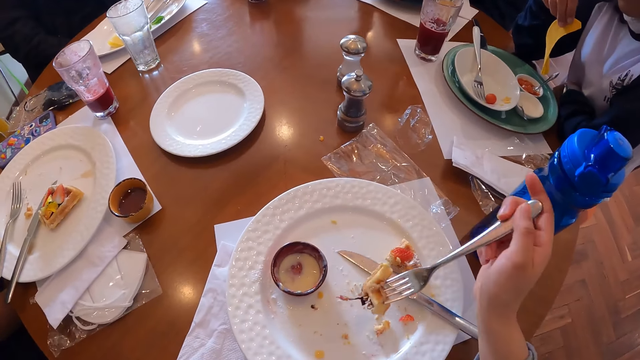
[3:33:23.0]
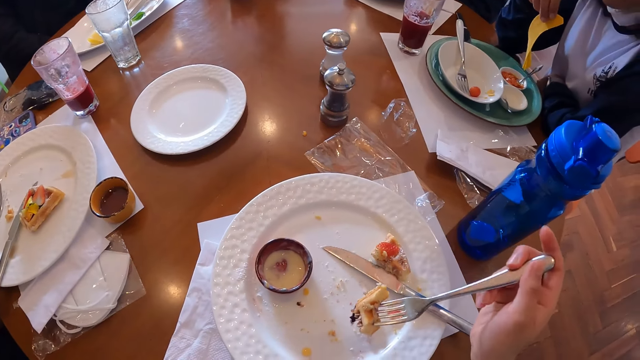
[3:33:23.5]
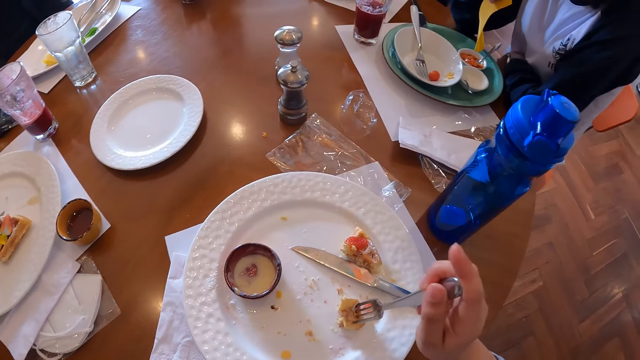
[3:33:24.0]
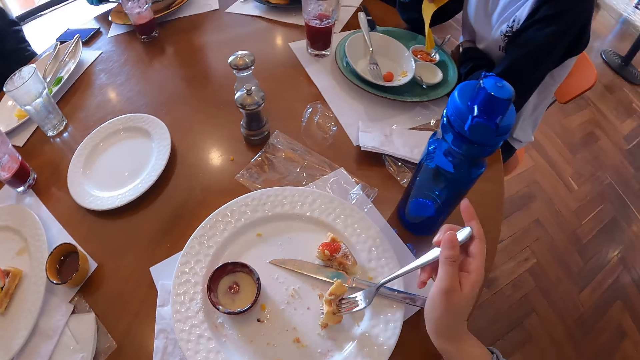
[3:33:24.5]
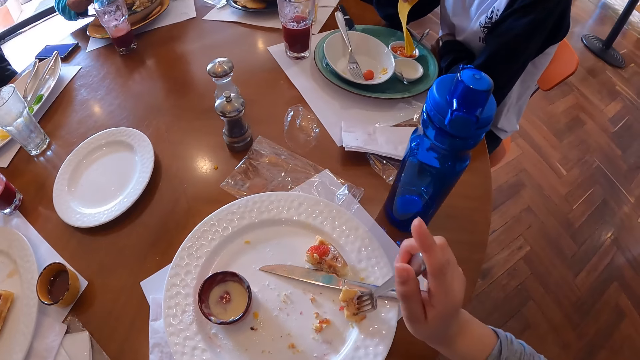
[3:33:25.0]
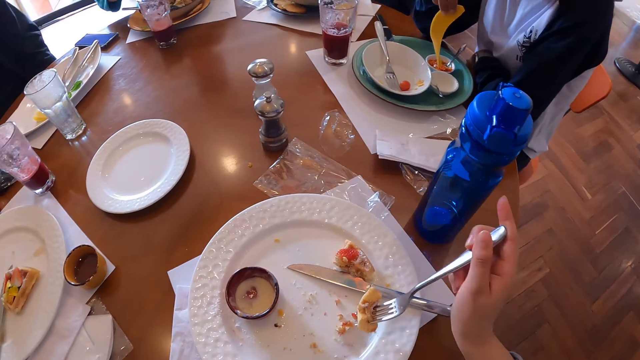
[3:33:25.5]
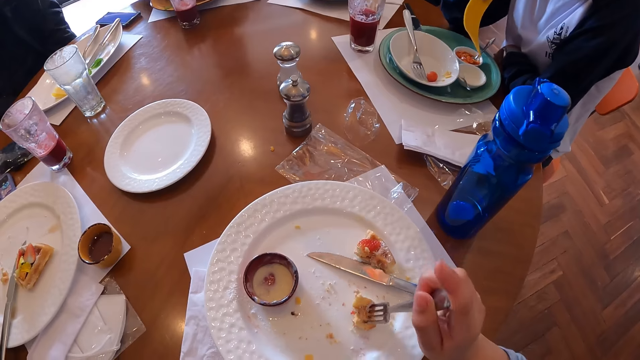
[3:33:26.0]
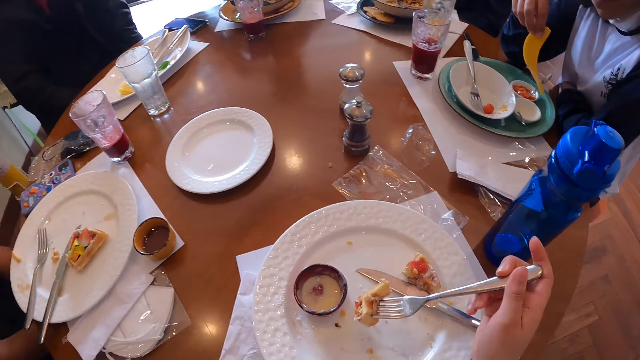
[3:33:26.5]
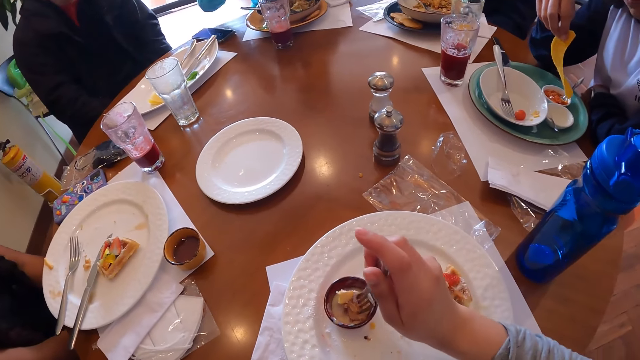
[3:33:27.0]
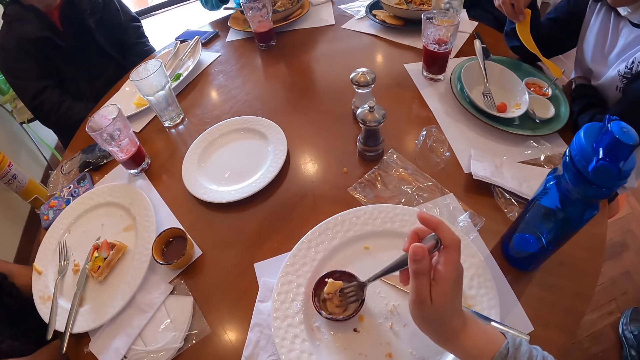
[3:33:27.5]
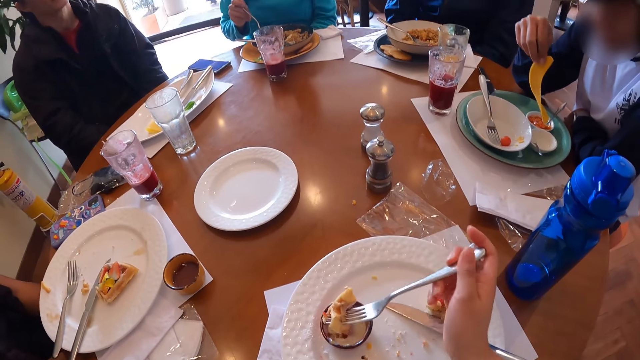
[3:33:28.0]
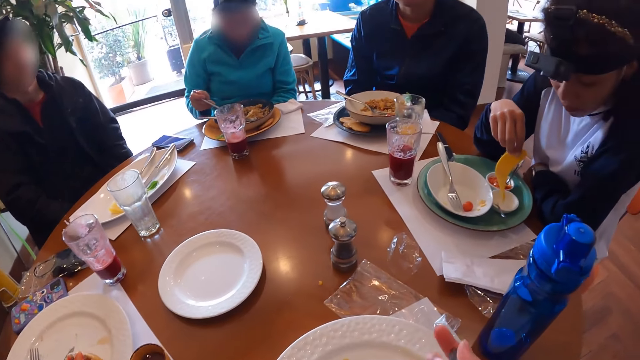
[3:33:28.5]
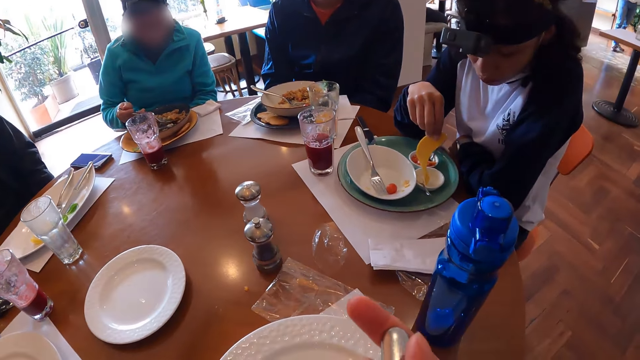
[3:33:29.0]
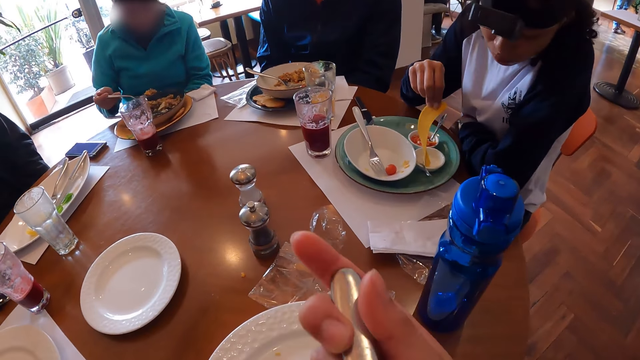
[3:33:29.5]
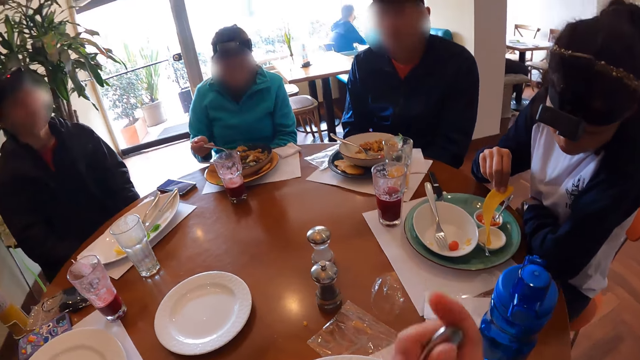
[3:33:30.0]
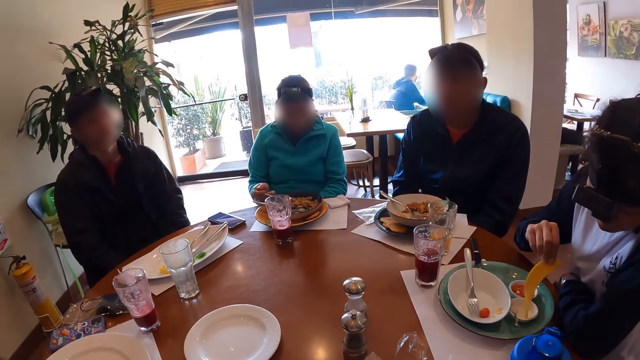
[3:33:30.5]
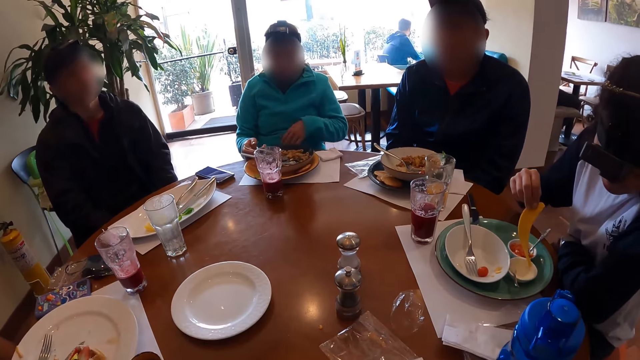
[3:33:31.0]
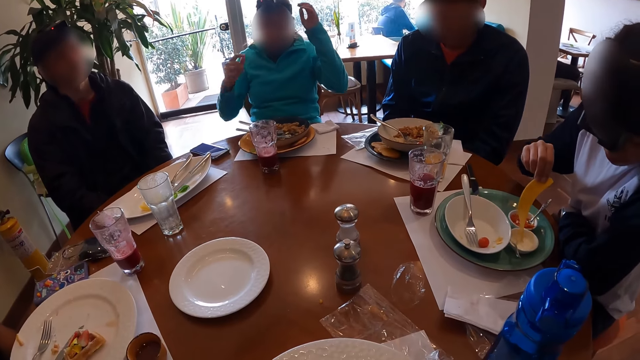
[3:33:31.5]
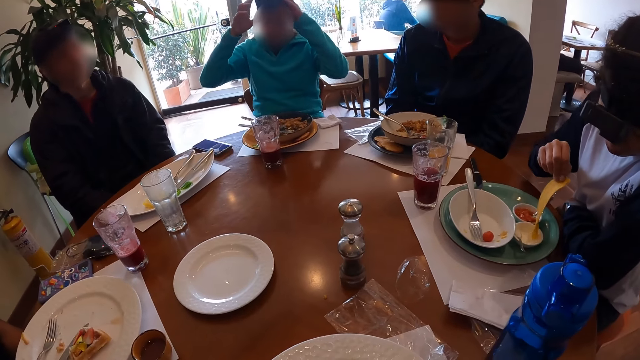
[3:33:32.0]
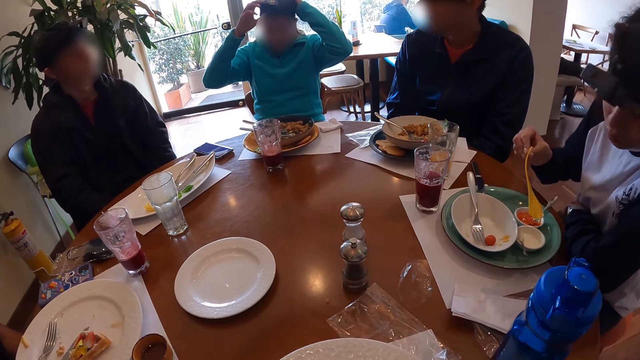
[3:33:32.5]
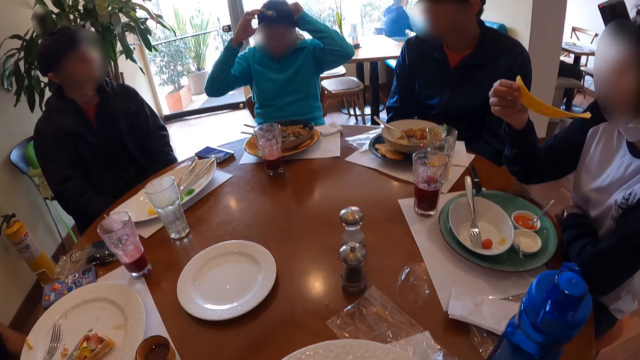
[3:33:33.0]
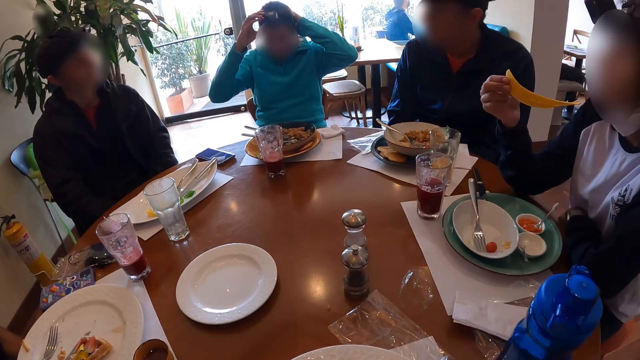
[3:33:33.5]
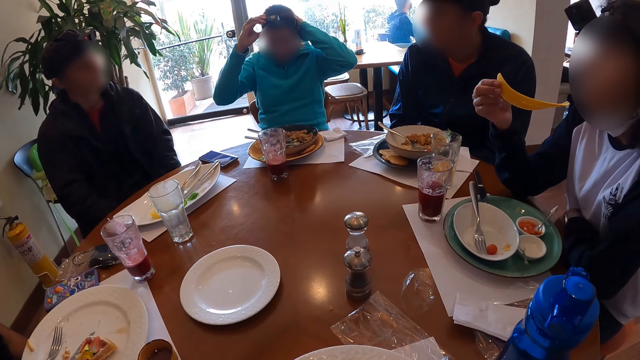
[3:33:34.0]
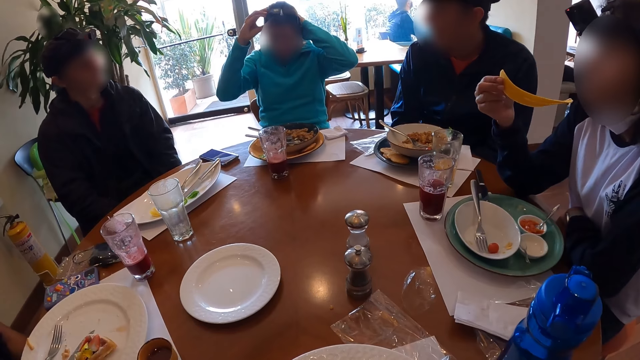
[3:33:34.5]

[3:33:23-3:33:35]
The camera wearer picks some waffles from the plate on the table with the fork in her right hand. She dips the waffles on the fork in the dipping sauce in the mug with her right hand. A woman picks some dipping sauce with the slice of chips in her right hand. The camera wearer eats the waffles from the fork in her right hand. Another woman picks some porridge with the fork in her right hand, places the fork on the plate on the table with her right hand and adjusts a camera on her head with both hands.

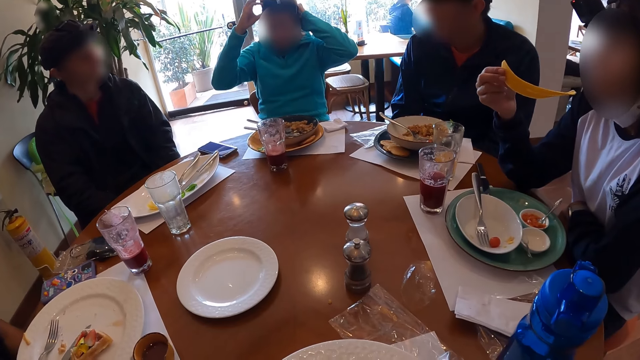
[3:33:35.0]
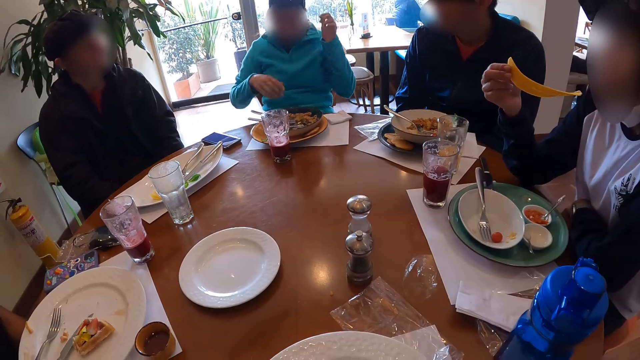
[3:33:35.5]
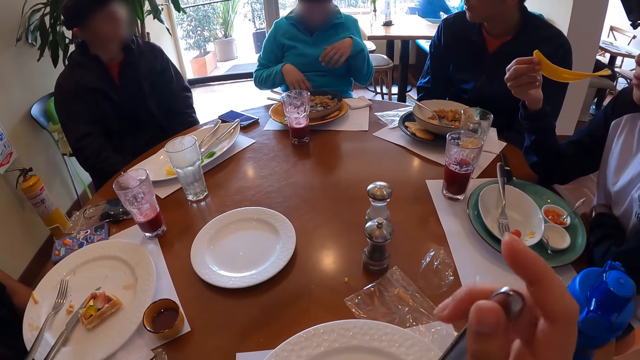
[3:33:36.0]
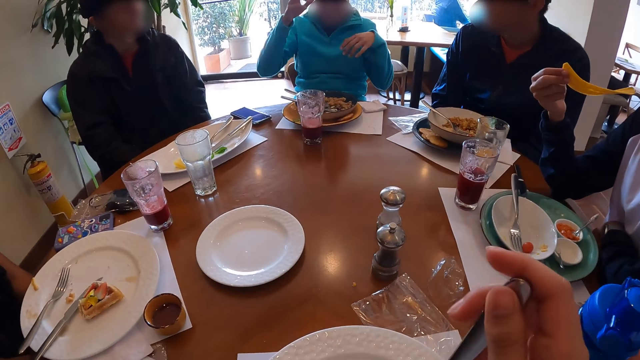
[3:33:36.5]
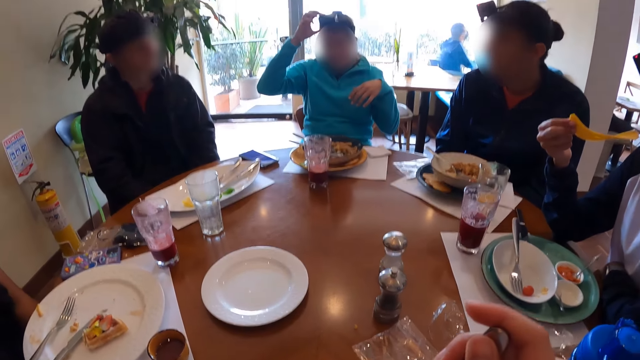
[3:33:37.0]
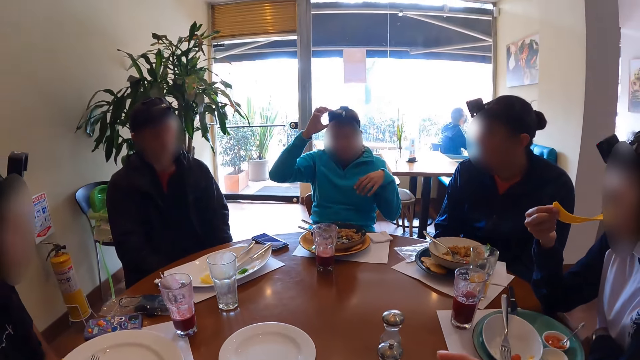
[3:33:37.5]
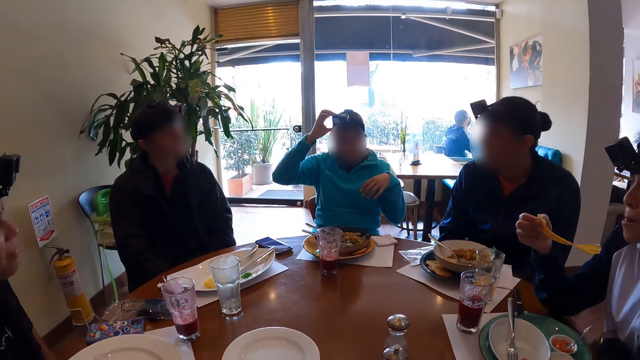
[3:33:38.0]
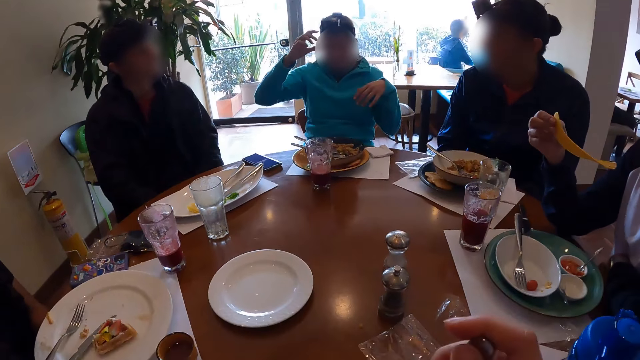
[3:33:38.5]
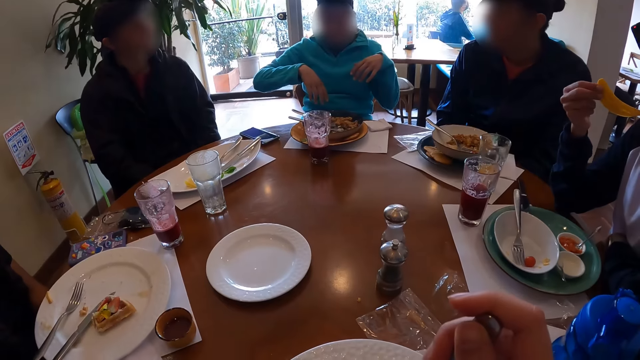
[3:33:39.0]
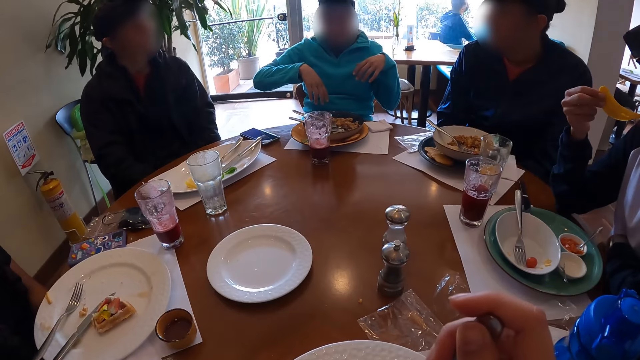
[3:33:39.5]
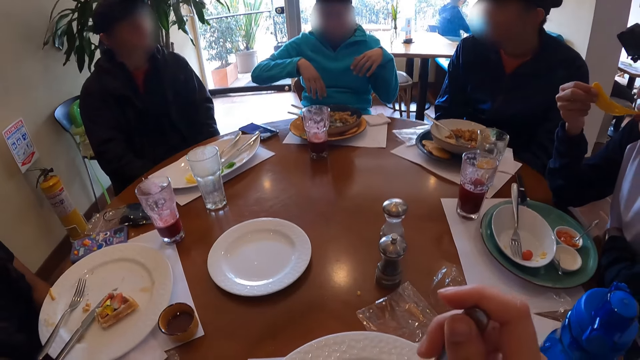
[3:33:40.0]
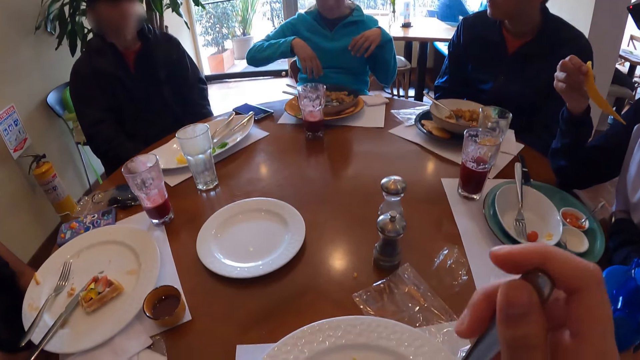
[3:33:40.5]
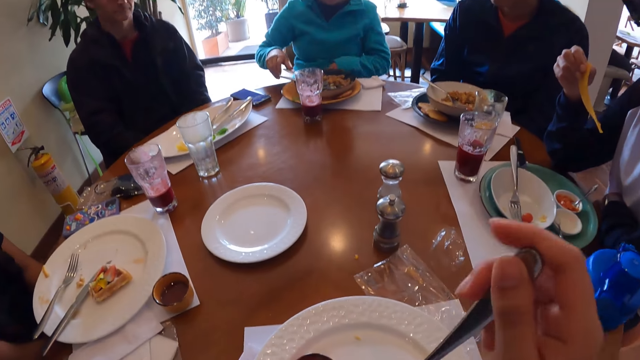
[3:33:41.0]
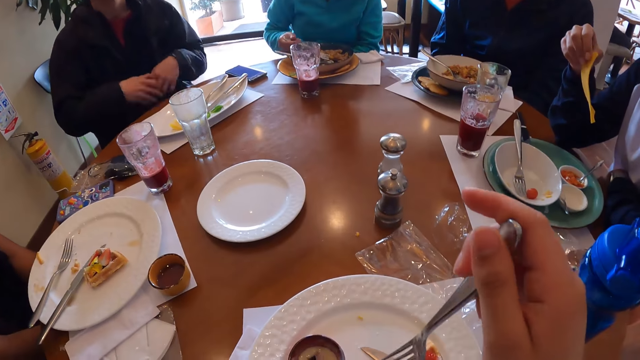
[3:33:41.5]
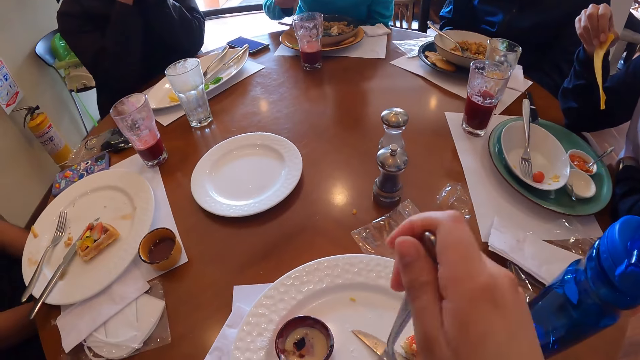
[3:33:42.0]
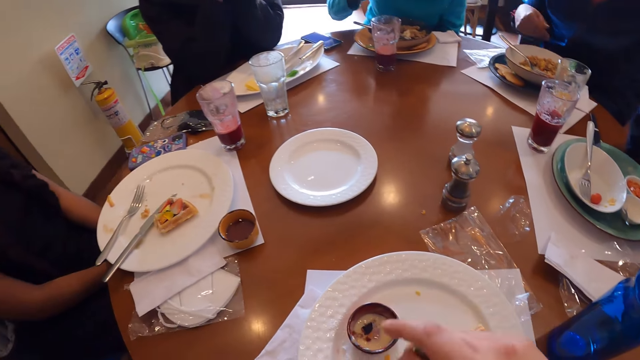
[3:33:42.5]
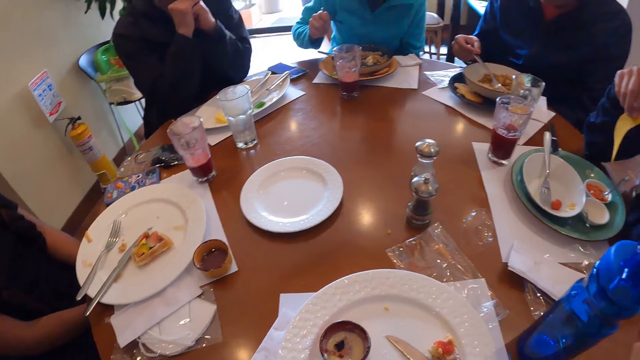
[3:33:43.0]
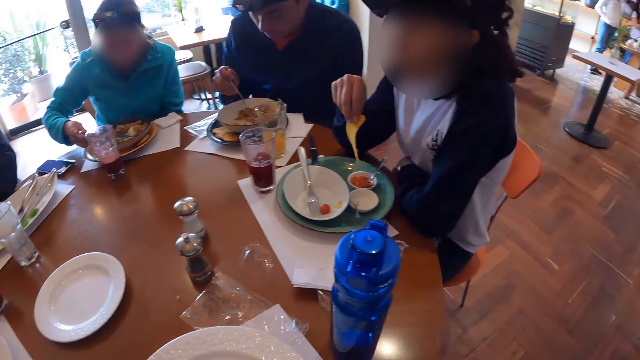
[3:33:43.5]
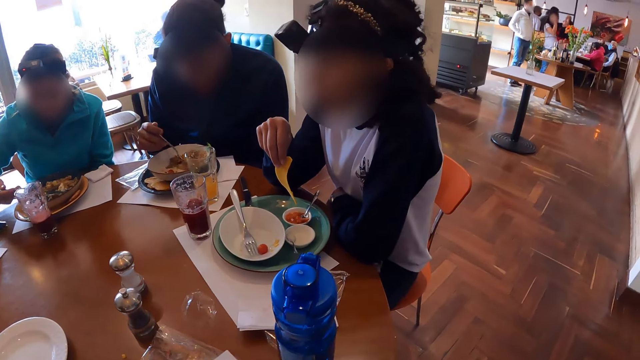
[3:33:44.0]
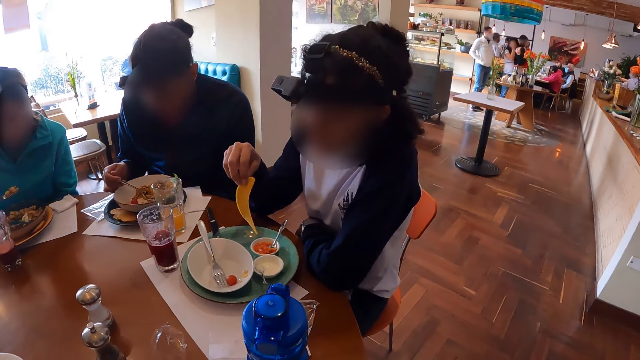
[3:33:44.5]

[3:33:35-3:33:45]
A woman adjusts the camera on her head with her right hand. Another woman eats from the slice of chips in her right hand. The first woman picks the fork from the plate on the table with her right hand. The camera wearer scoops food with a fork. A man picks the fork from the white plate with his right hand and picks some porridge from the white plate with the fork in his right hand. The first woman picks some porridge with the fork in her right hand.
